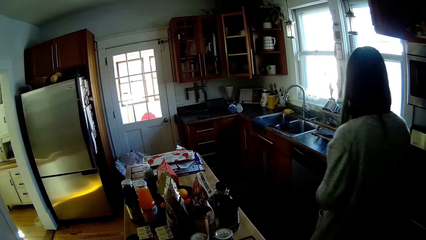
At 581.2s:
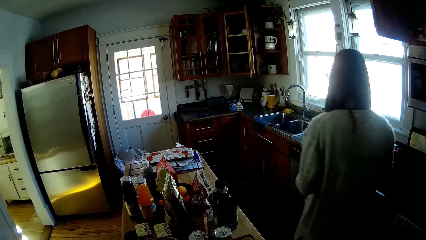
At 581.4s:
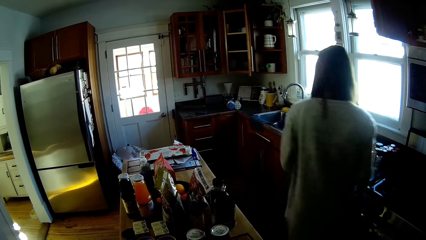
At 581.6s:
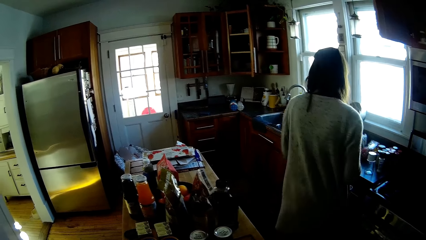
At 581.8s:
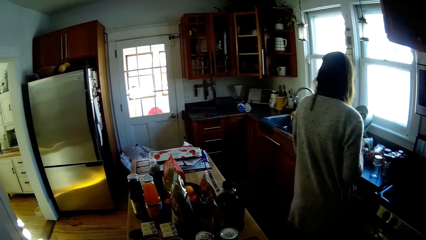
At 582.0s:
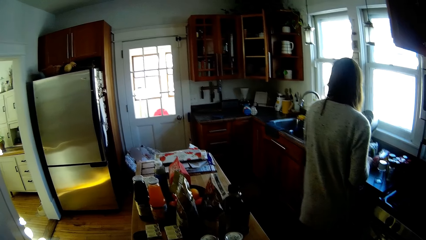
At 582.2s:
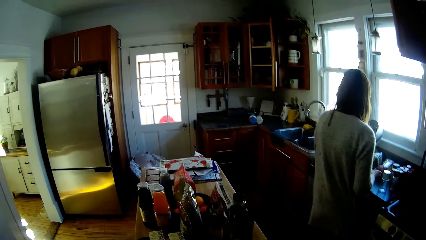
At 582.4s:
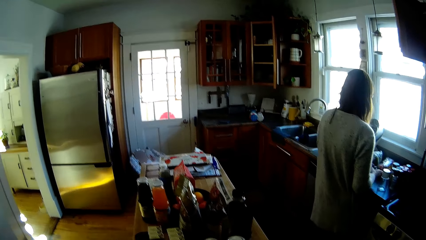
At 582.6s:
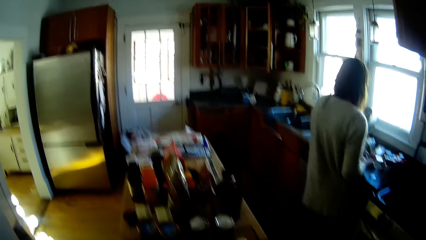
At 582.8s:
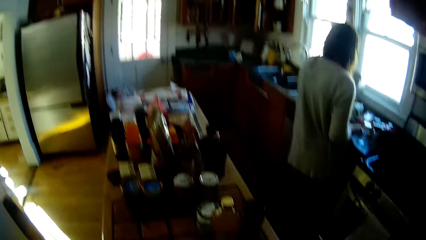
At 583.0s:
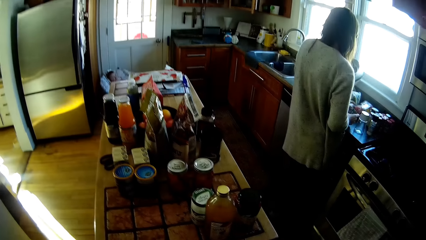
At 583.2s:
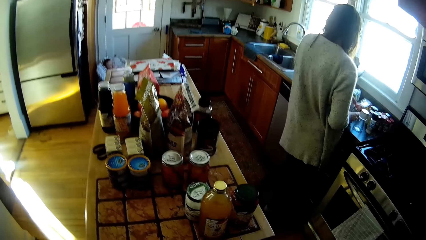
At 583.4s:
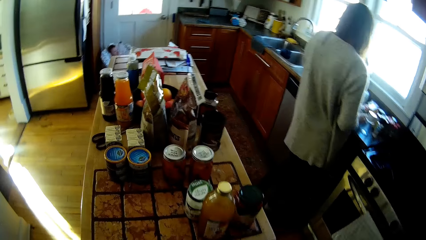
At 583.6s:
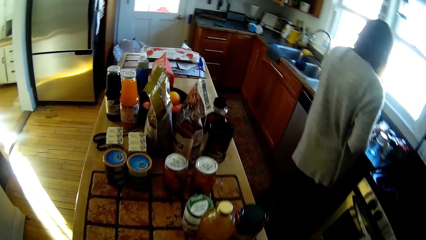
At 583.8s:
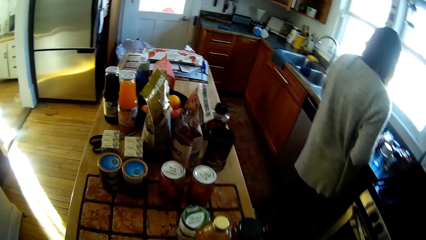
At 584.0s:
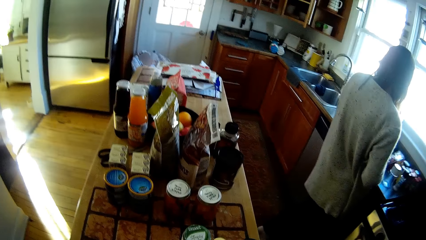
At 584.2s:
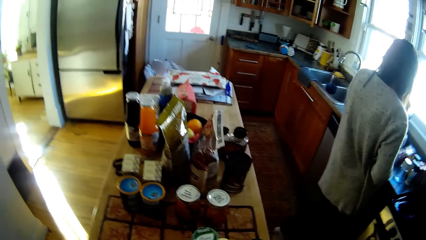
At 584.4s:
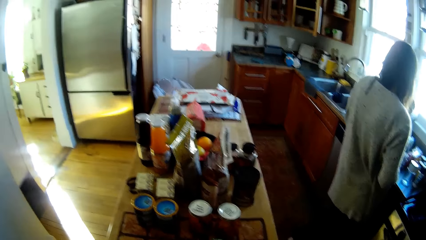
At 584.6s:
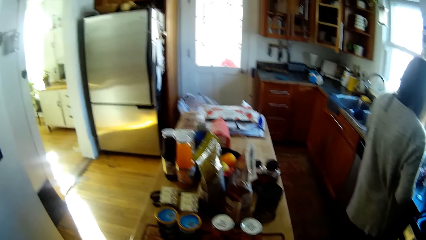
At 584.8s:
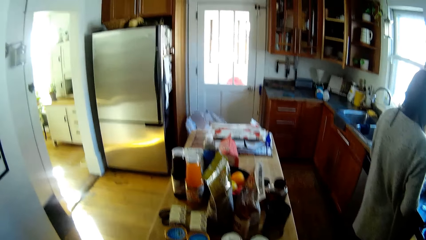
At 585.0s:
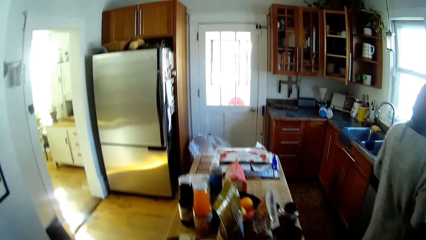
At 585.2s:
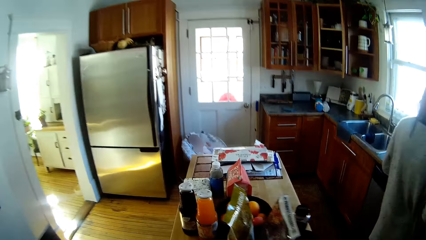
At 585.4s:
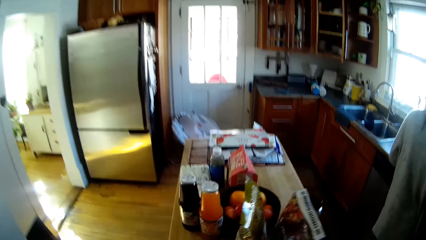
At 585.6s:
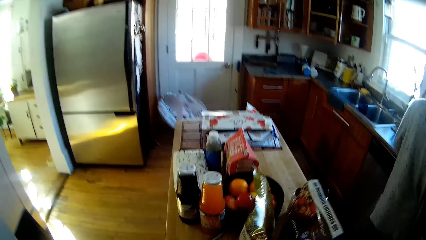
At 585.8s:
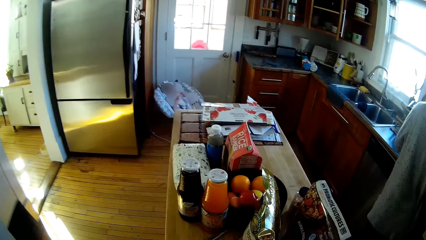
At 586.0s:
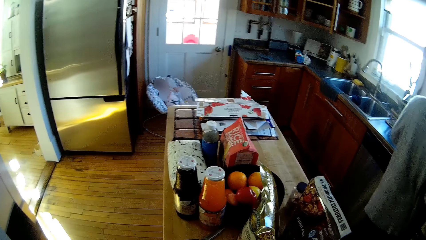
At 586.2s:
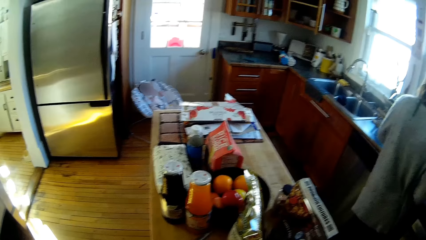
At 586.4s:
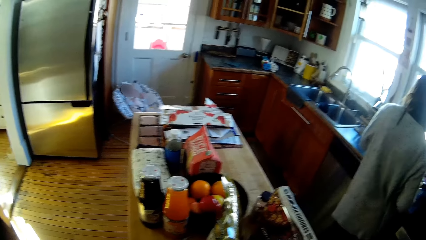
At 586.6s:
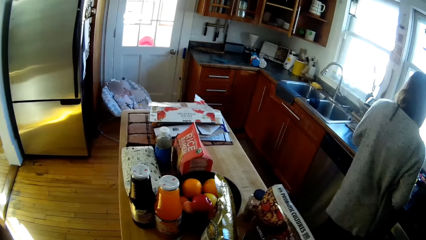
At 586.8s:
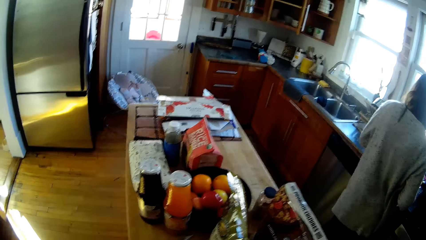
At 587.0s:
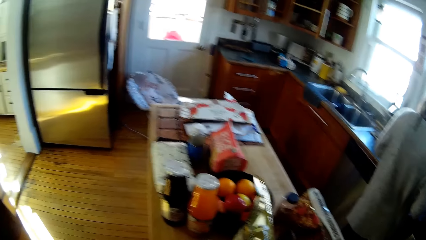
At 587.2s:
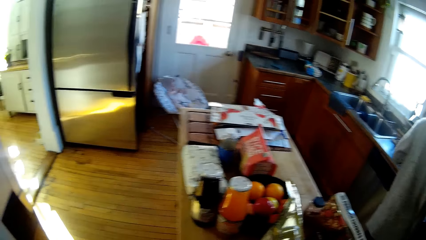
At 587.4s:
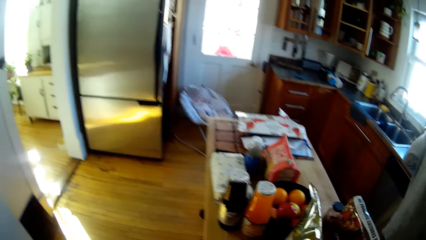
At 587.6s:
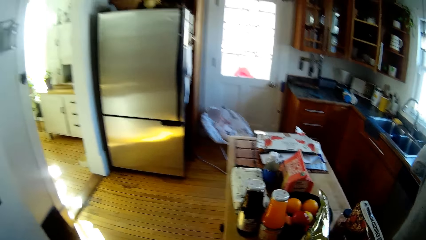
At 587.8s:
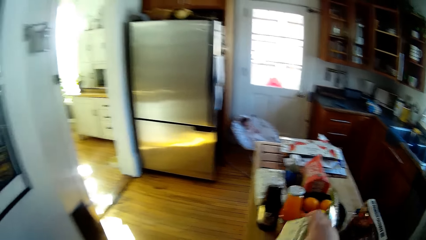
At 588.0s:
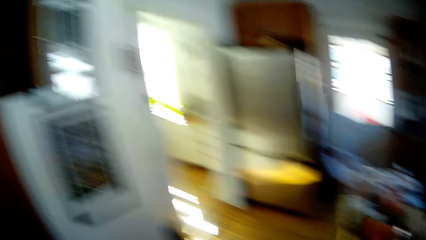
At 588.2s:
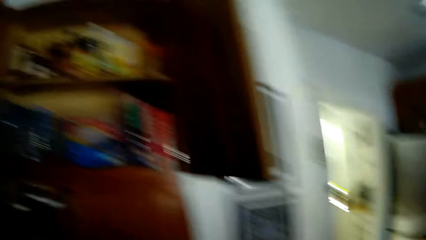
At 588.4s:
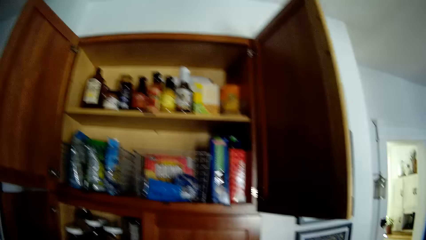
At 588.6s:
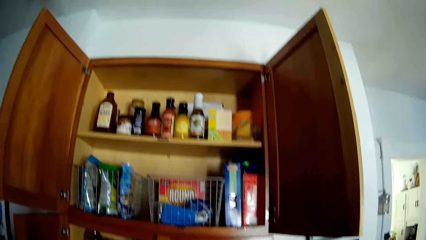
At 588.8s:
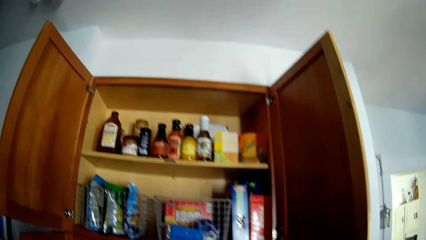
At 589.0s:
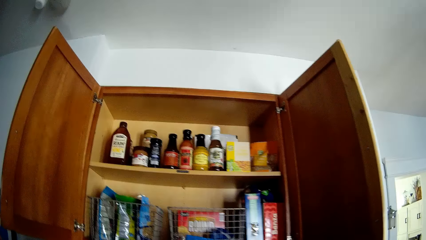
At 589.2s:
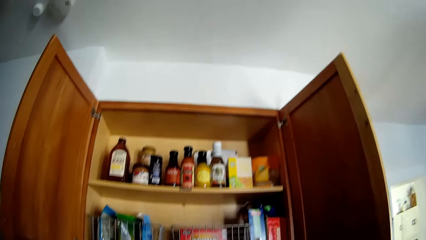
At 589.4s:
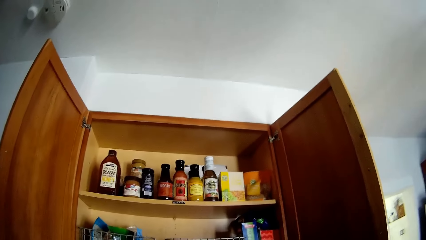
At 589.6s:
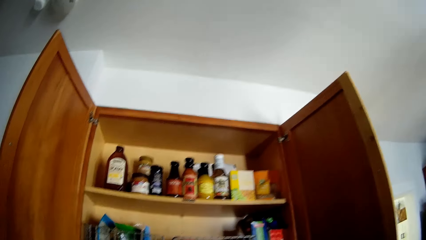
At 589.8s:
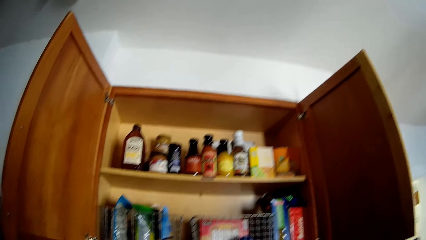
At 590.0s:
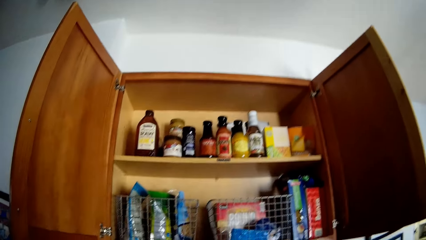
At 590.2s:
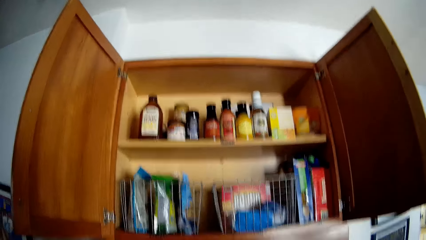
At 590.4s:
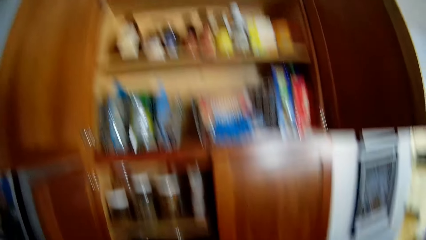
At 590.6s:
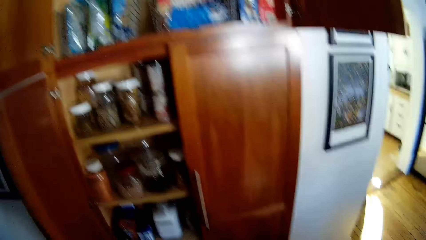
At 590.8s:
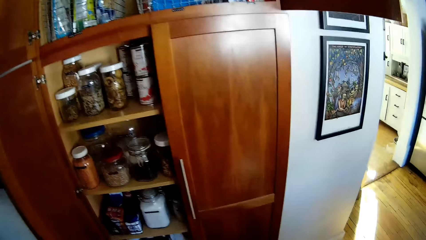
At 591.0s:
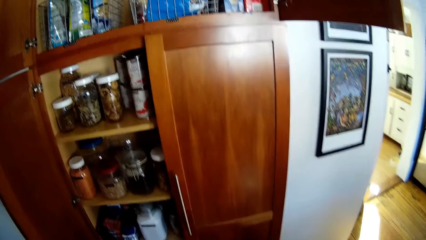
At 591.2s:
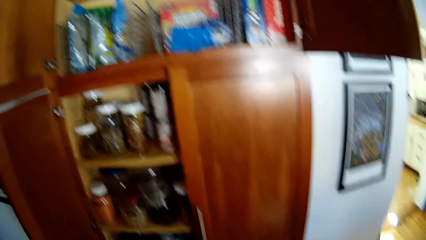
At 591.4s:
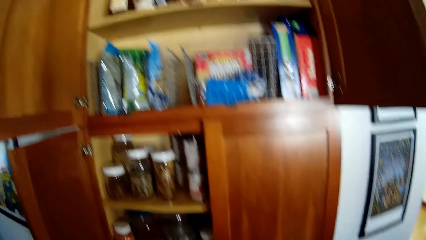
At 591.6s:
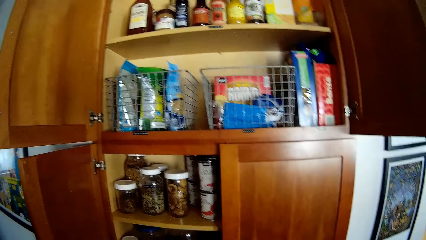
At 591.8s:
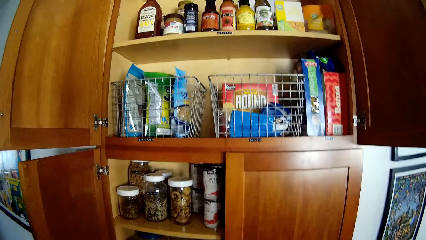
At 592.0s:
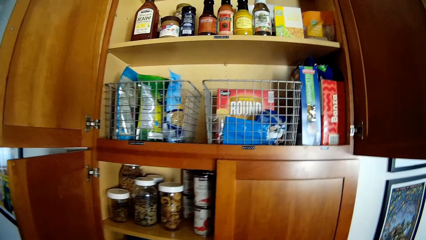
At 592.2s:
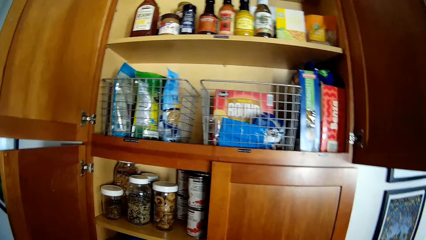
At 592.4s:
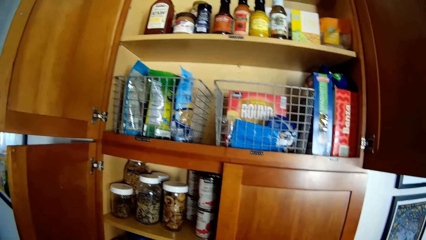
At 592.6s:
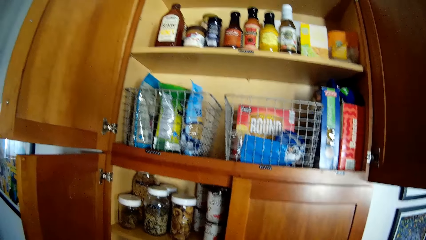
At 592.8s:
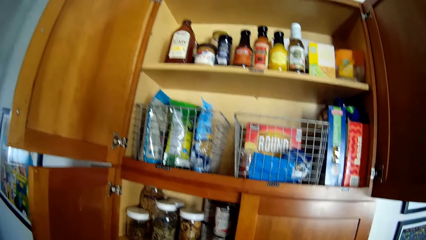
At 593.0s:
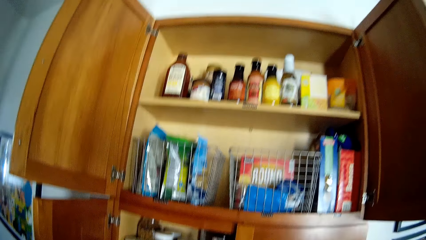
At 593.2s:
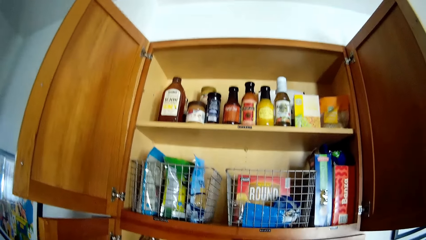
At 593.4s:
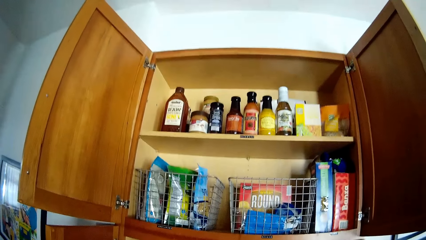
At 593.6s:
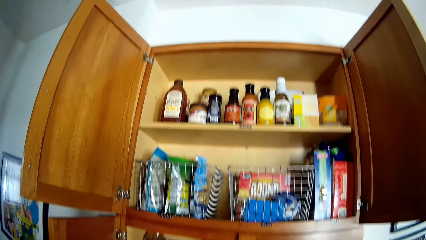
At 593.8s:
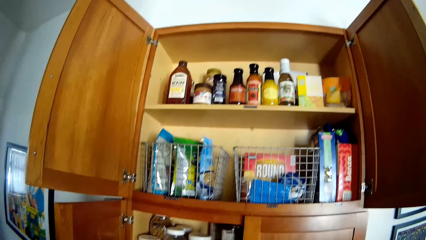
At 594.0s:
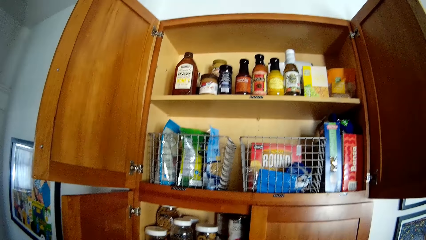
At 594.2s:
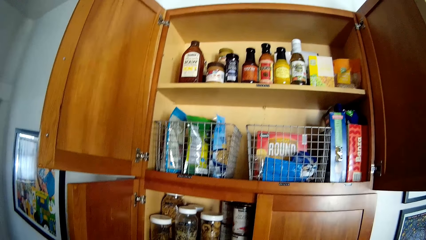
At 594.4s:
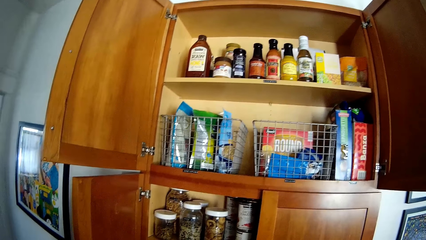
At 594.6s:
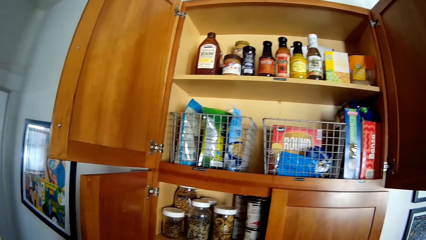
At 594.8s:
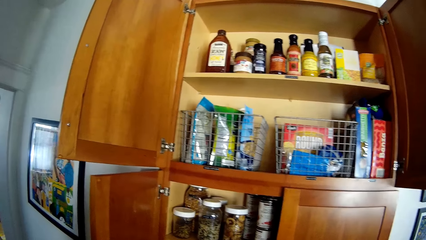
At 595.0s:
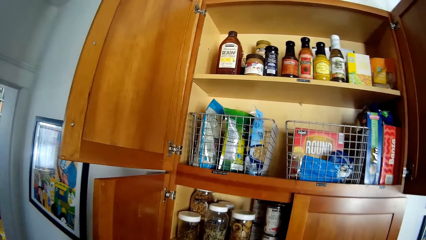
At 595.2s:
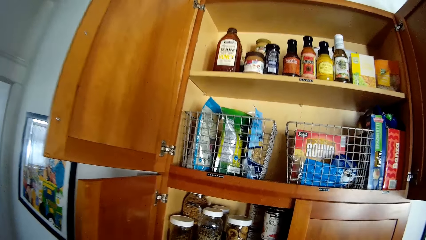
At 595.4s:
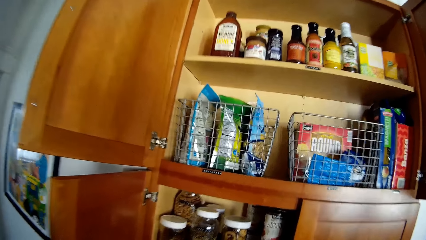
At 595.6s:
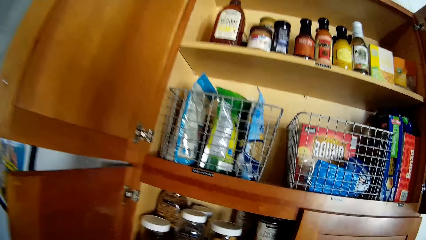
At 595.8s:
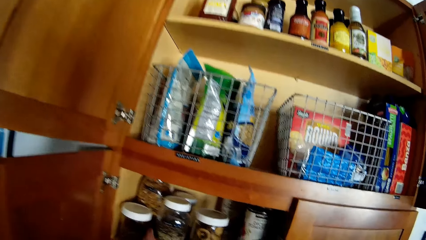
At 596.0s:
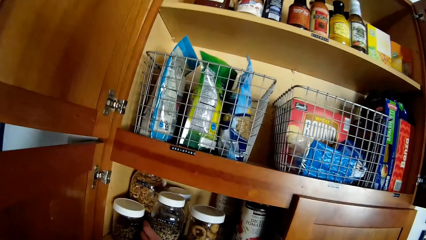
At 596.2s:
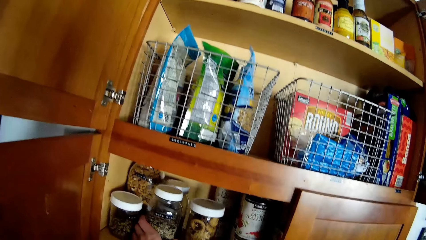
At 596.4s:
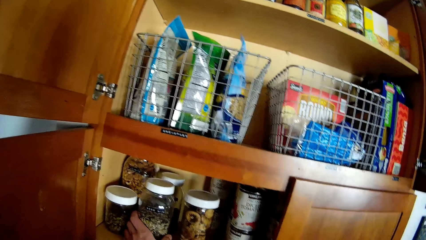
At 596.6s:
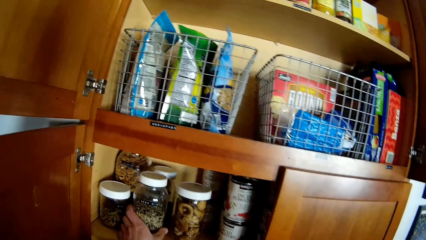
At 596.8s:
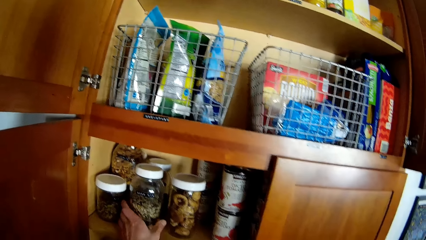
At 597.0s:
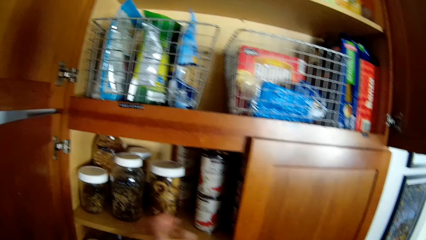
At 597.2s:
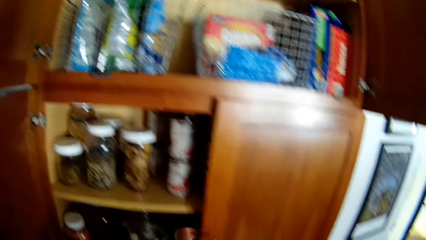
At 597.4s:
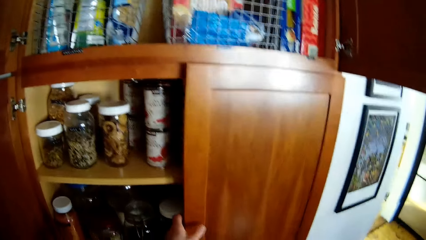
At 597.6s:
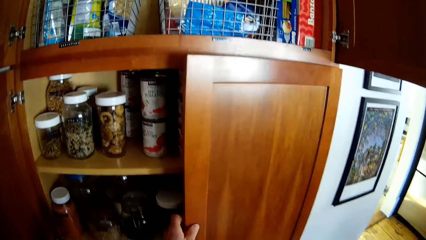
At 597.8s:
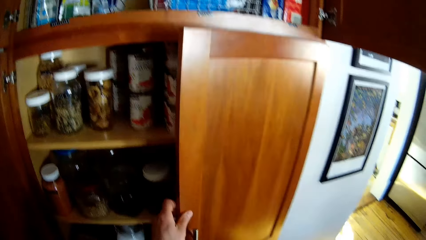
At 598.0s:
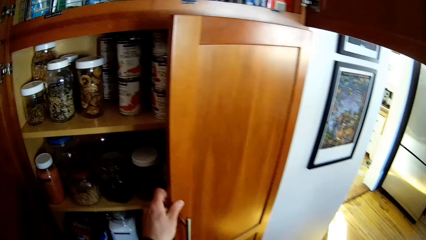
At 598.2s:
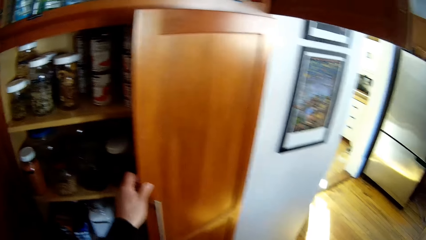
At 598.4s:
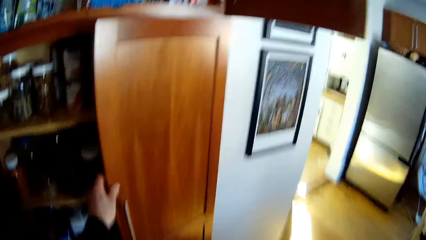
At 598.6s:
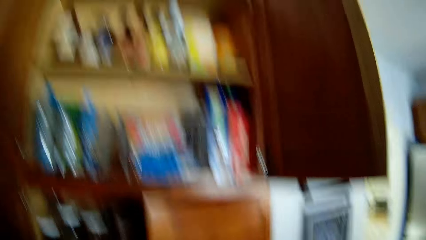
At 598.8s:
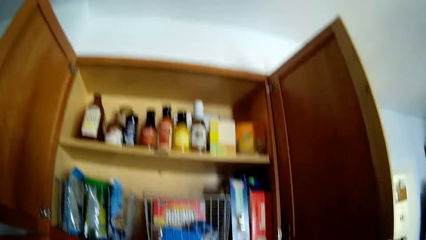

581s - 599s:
A woman walks around. The woman drops a bottle on a kitchen cabinet with both hands. The camera wearer walks around. He looks around. He touches a jar of dried fruits with his left hand. He opens a cupboard with his left hand. He holds a tin.
